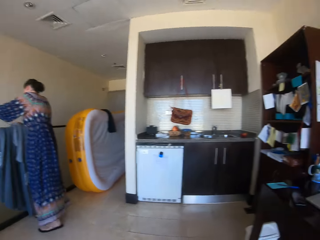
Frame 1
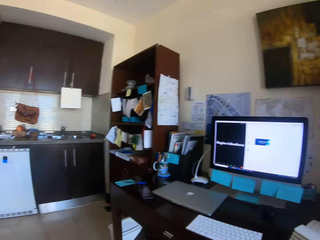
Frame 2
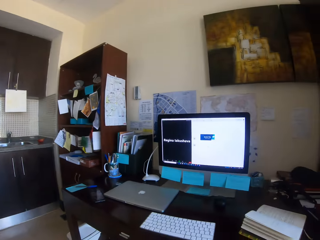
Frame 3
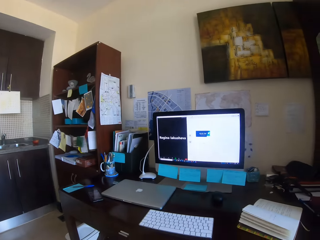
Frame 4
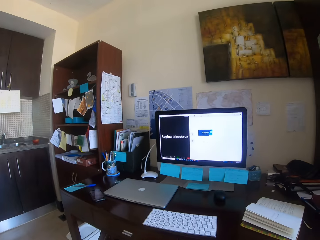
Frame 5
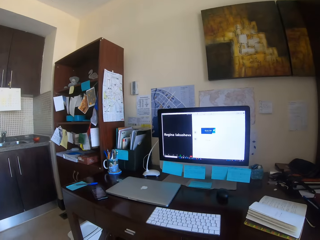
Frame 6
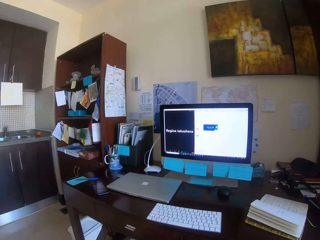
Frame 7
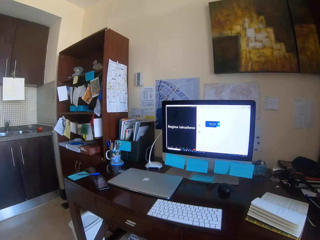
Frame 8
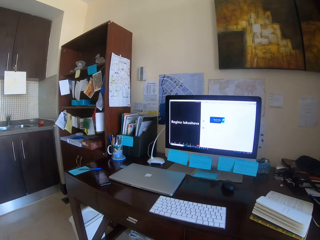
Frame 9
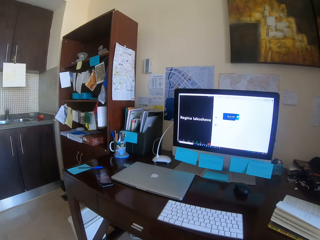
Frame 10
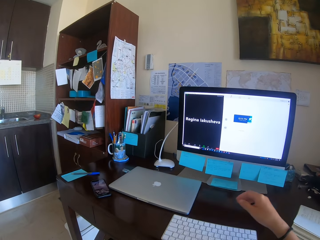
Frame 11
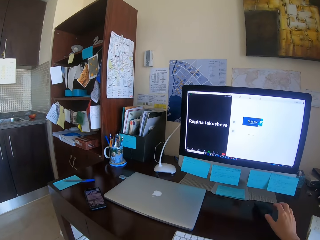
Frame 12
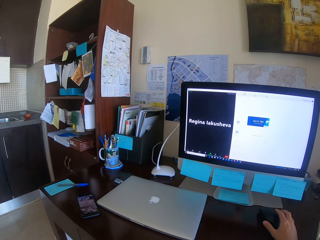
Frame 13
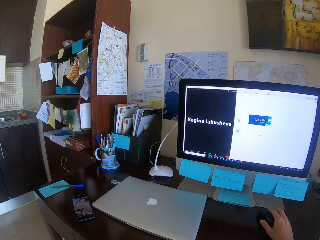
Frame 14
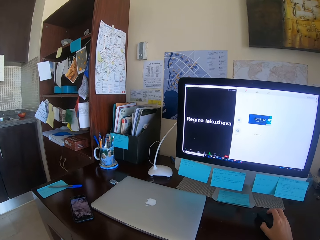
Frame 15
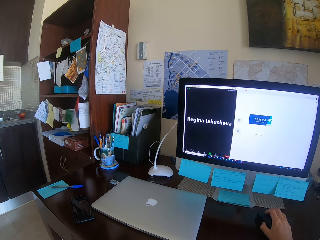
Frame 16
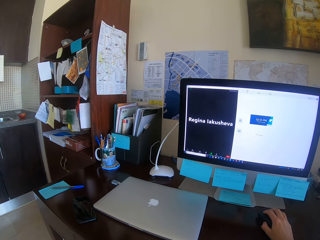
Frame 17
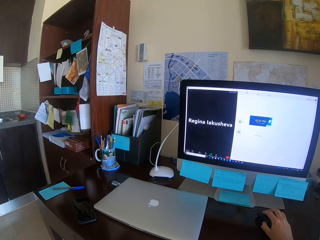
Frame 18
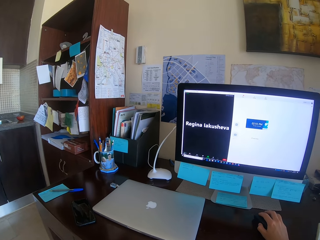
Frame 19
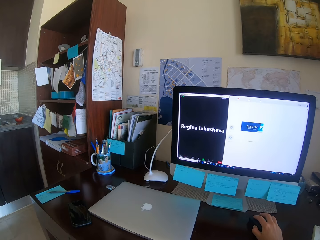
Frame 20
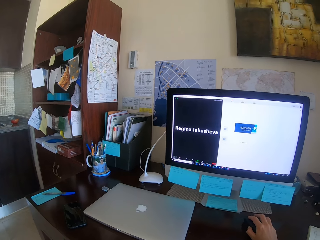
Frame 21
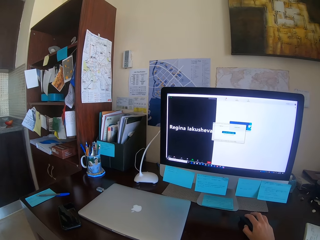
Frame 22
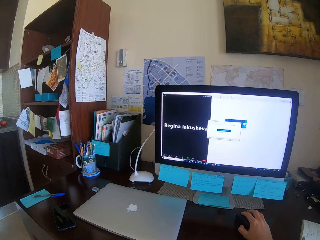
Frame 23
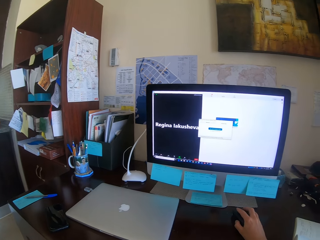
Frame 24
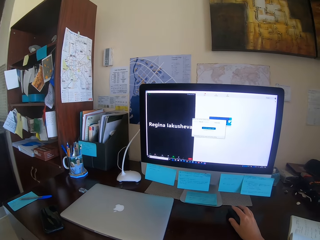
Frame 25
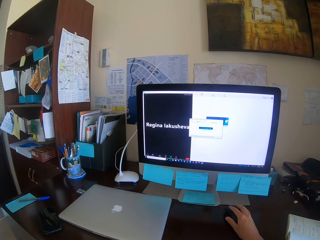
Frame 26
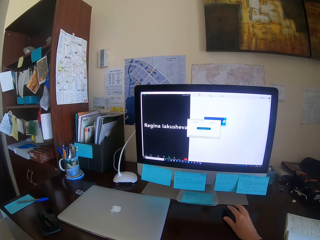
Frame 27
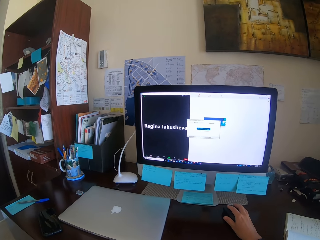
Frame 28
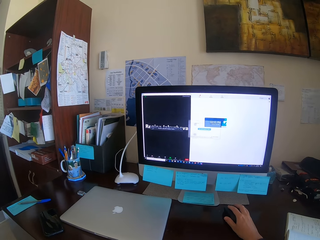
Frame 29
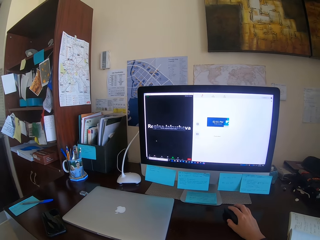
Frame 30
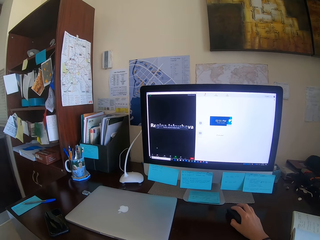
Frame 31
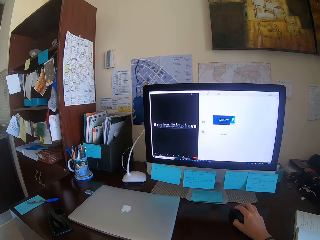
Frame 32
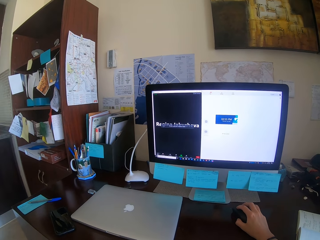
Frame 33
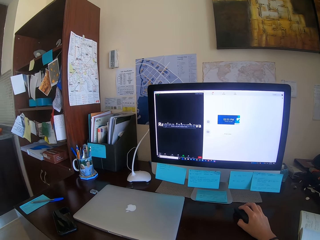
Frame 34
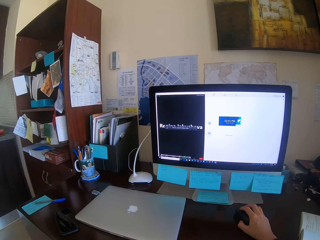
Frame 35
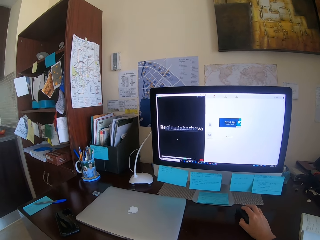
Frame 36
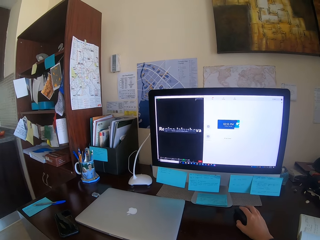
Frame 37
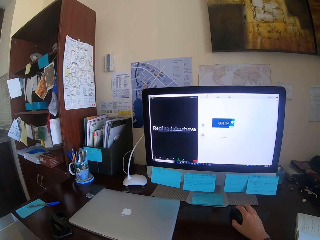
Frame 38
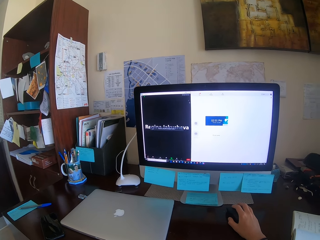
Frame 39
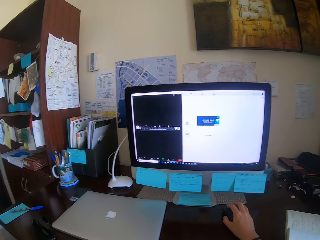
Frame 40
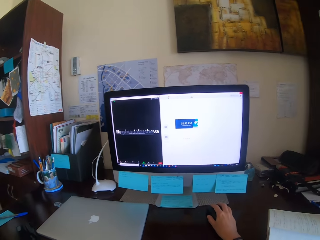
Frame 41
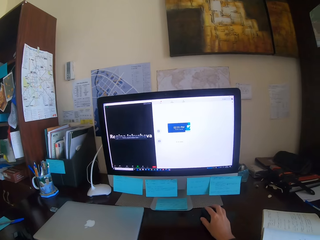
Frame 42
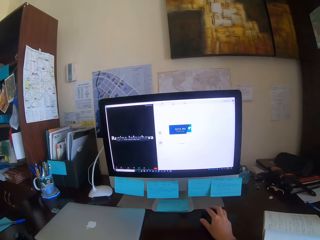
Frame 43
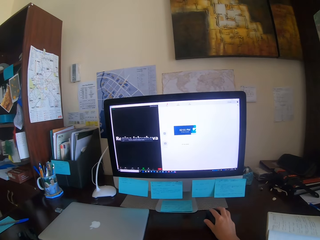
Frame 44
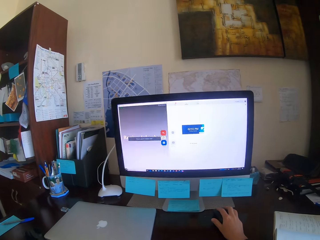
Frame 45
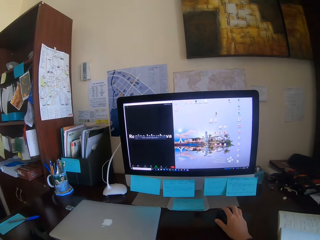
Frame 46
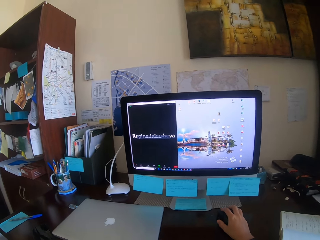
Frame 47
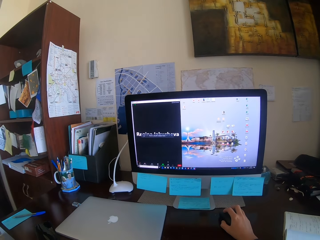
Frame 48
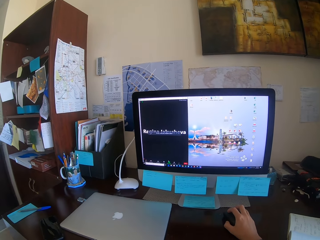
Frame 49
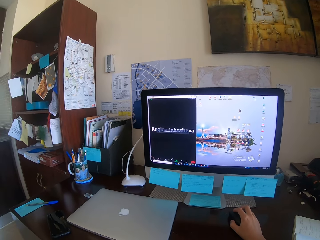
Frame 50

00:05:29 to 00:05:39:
The camera wearer operates the computer. They browse.

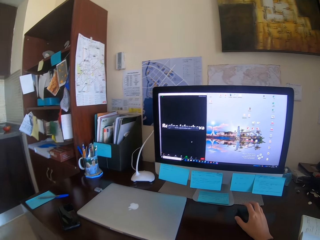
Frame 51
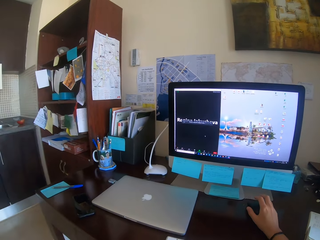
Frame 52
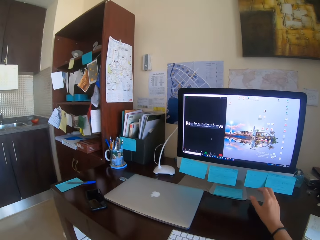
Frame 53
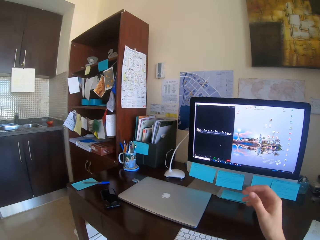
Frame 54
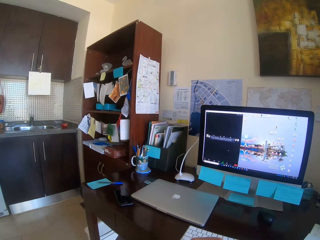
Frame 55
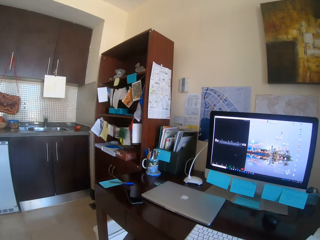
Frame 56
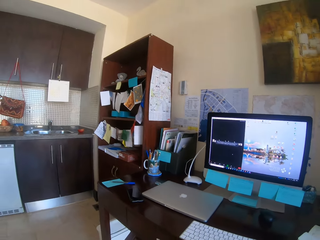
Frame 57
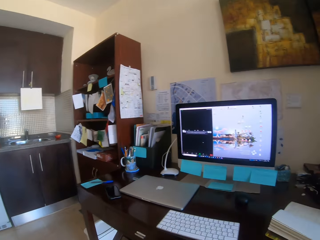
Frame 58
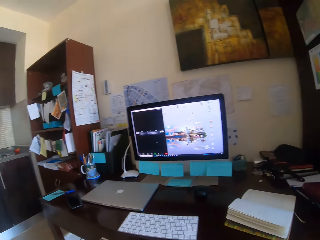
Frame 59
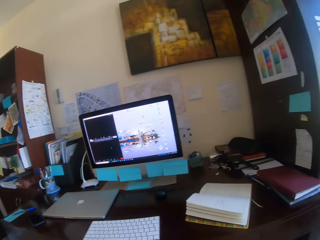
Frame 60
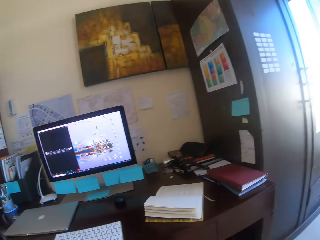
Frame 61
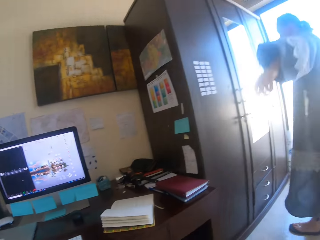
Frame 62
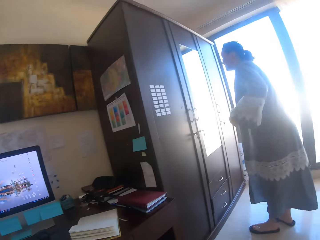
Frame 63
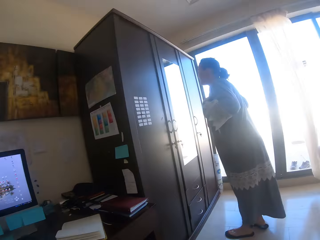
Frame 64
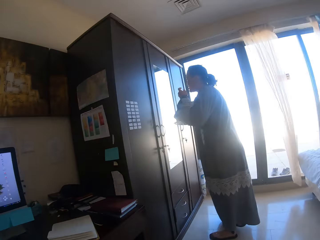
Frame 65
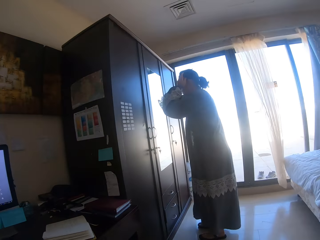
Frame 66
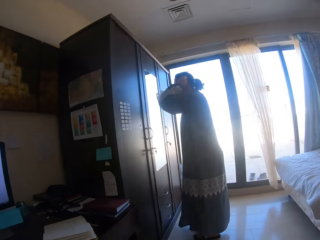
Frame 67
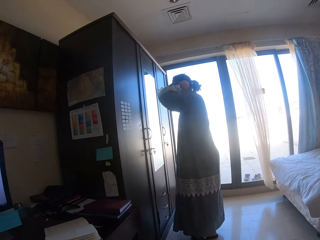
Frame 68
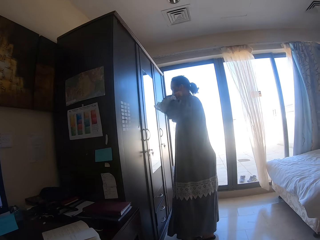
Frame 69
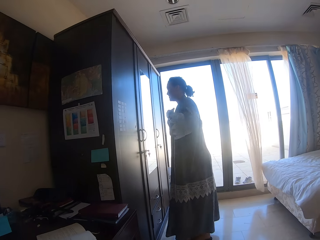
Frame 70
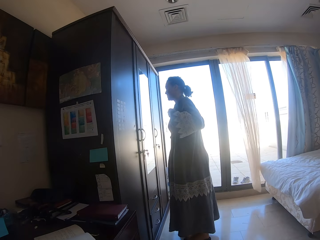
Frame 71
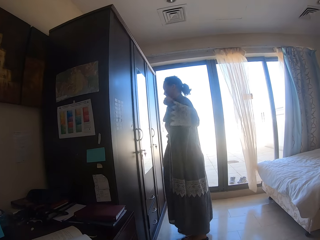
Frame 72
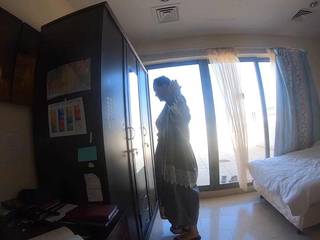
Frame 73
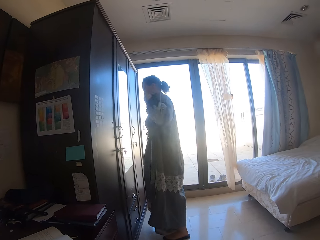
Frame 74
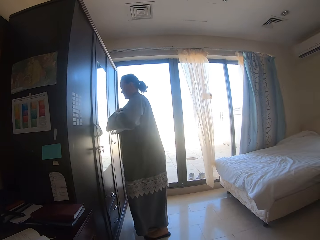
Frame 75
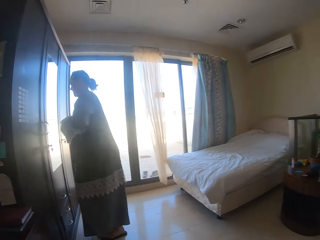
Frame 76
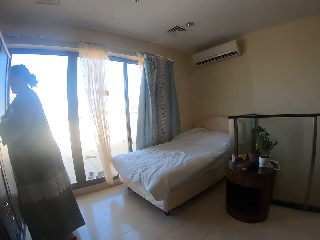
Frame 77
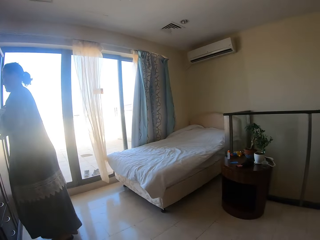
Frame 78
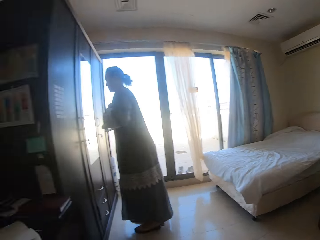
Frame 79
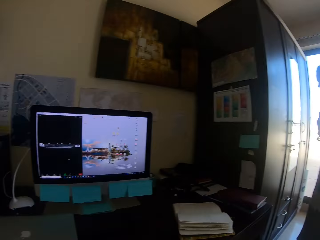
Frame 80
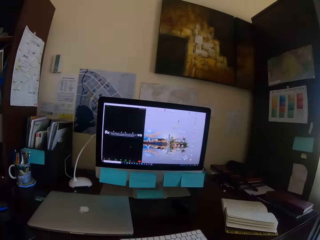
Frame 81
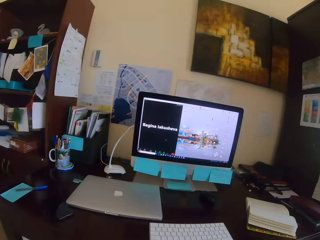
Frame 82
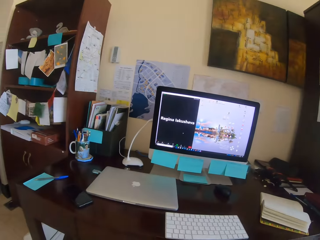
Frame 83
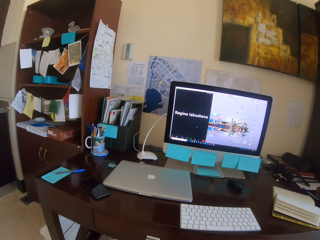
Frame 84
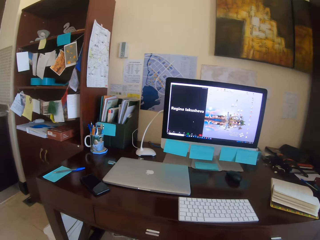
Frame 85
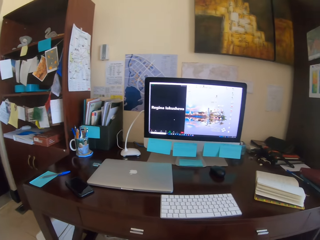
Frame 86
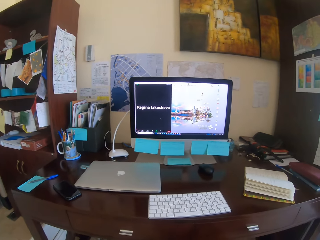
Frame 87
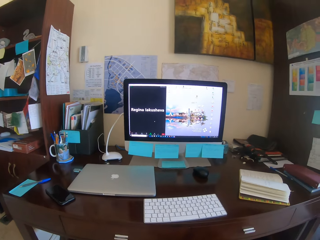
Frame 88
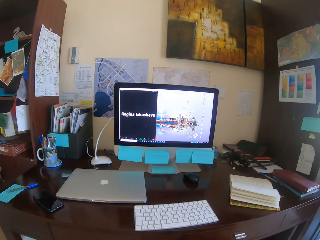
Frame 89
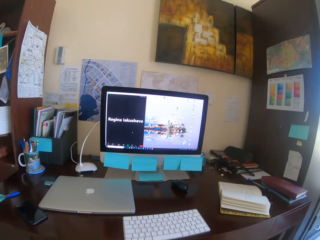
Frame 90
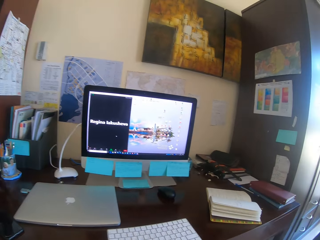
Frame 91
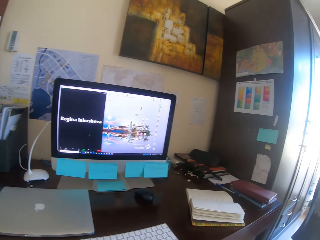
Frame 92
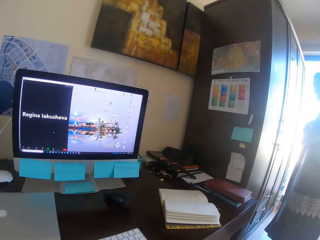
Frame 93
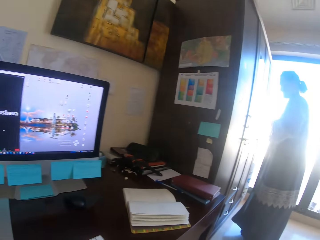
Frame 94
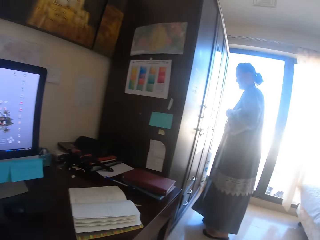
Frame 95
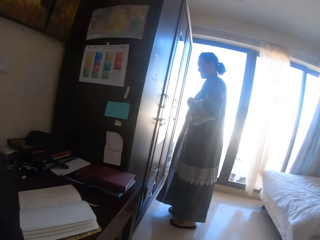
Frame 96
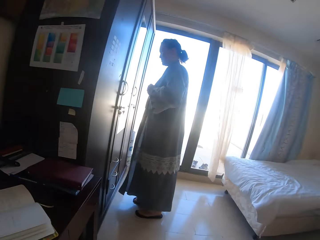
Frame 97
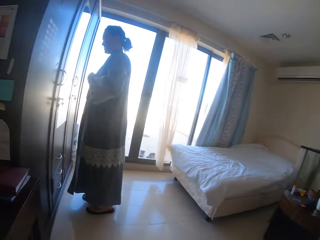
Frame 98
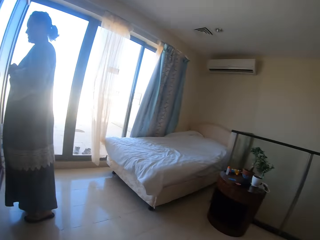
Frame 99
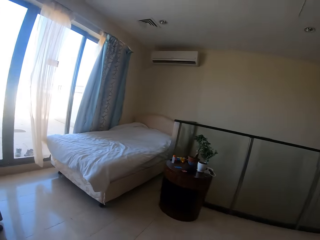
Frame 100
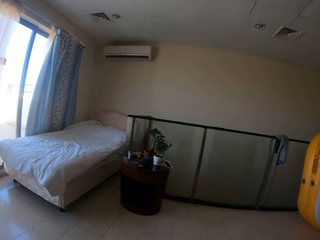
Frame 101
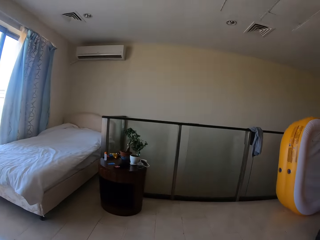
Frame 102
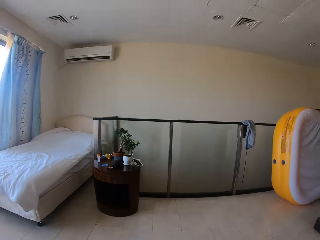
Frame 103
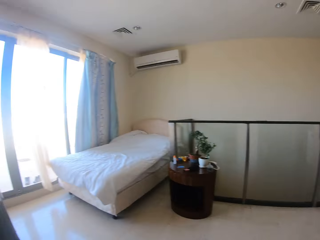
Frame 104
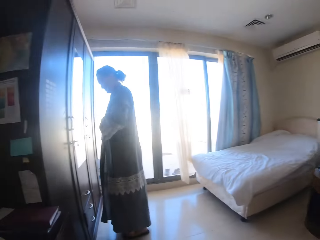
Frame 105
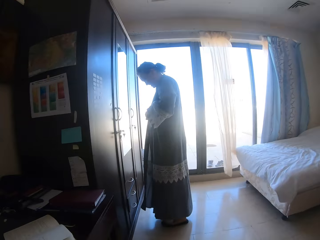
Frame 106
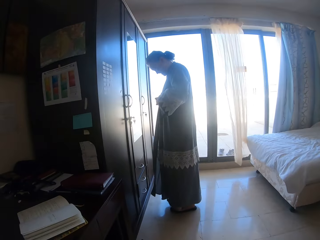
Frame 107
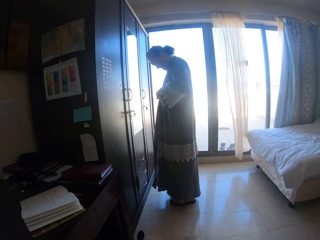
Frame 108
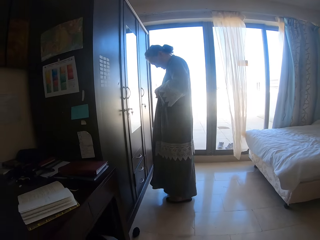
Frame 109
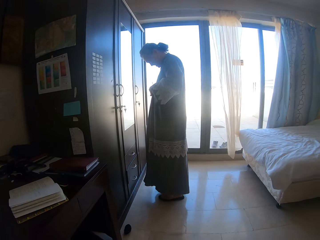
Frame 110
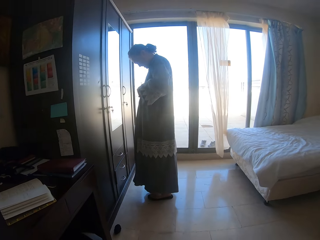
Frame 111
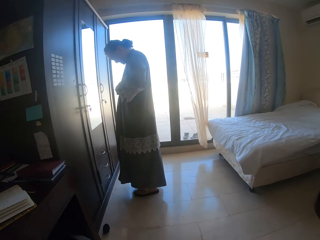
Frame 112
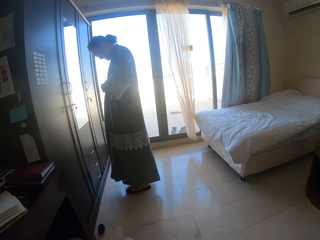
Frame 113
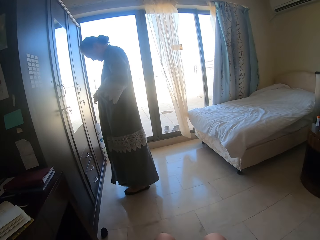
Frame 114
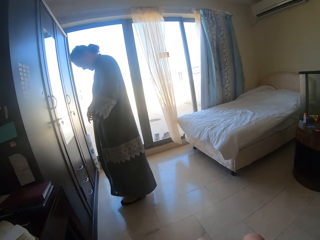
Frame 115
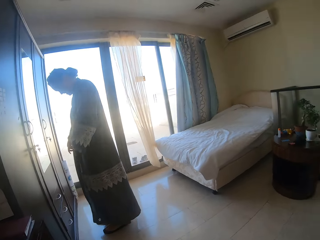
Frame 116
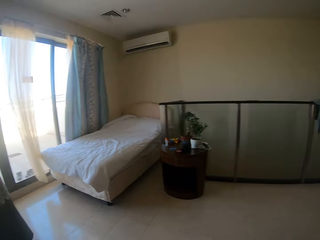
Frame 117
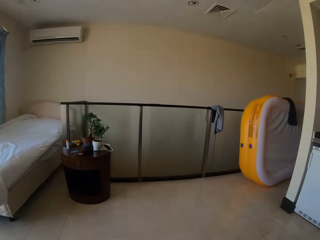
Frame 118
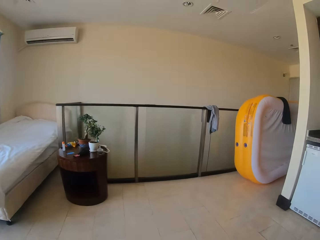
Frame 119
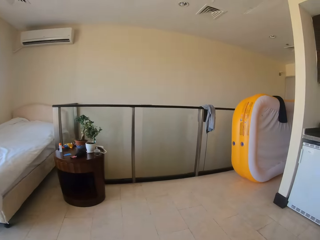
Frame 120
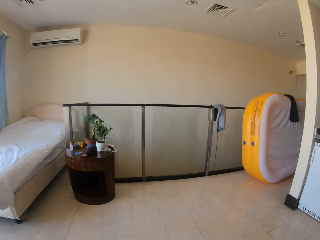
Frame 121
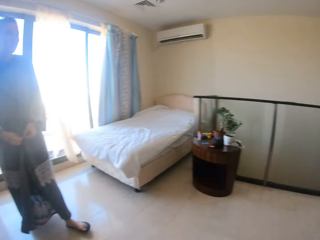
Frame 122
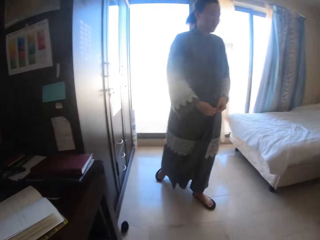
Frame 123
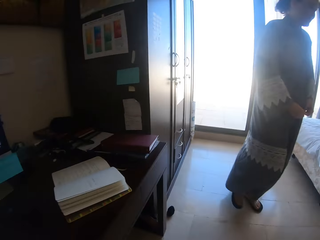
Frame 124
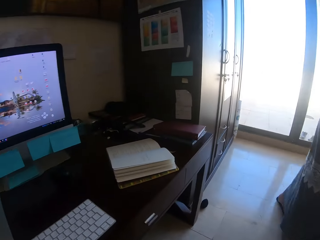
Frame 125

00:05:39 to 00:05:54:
The camera wearer moves her hand. A person looks at herself in the mirror. The camera wearer looks around. The person puts on the dress. The camera wearer points at the scarf.
